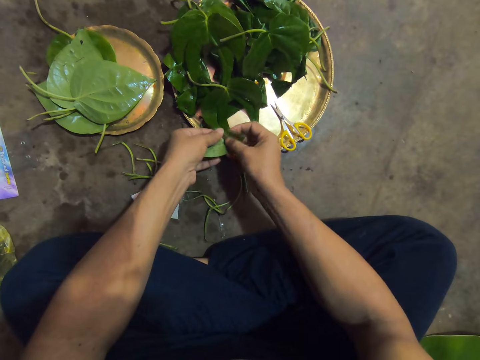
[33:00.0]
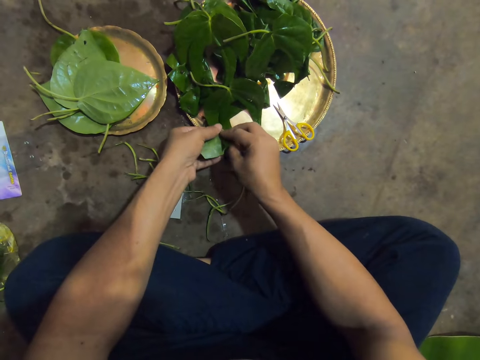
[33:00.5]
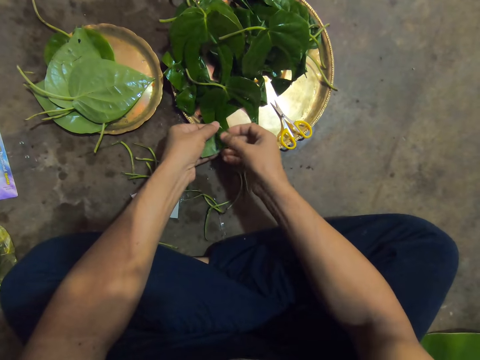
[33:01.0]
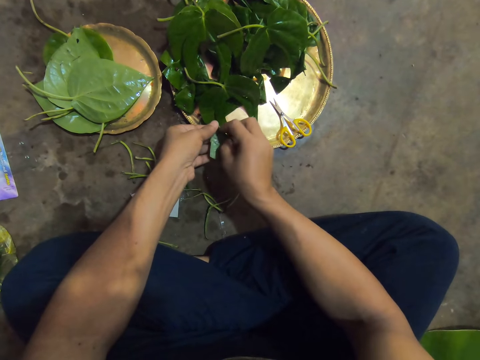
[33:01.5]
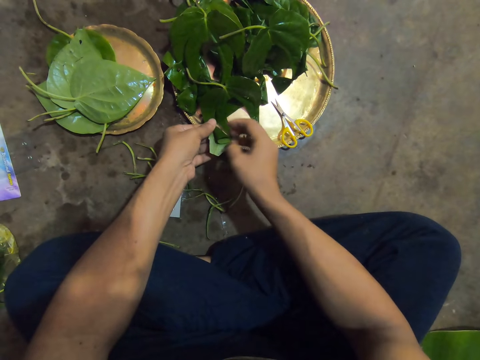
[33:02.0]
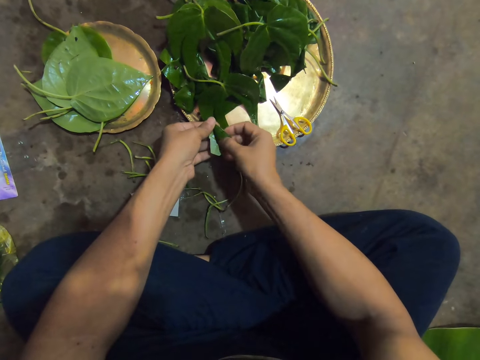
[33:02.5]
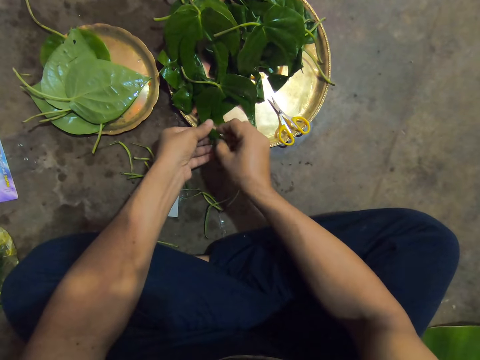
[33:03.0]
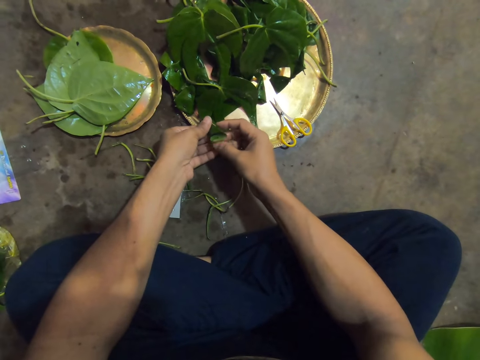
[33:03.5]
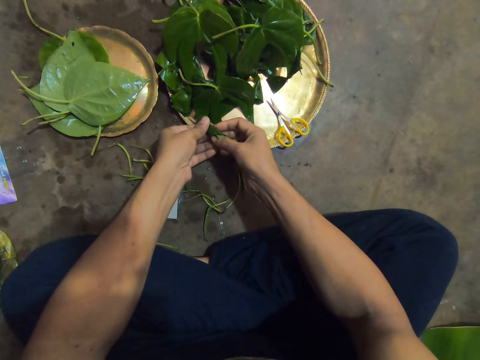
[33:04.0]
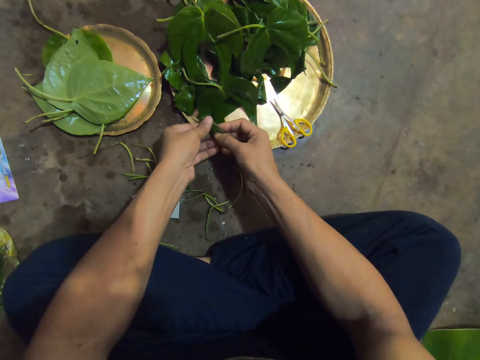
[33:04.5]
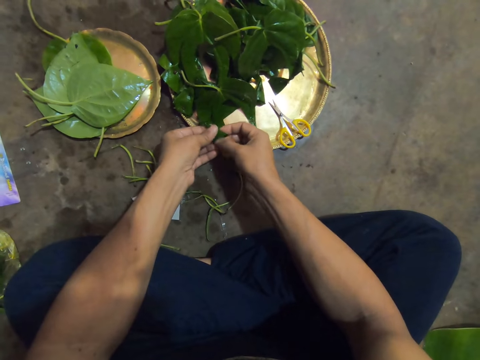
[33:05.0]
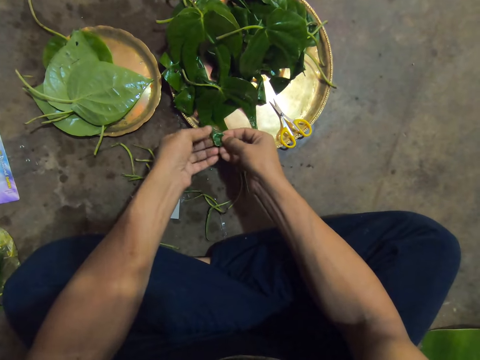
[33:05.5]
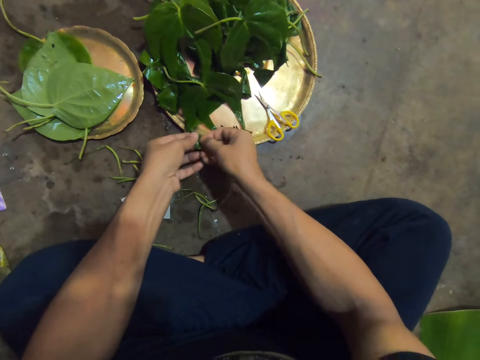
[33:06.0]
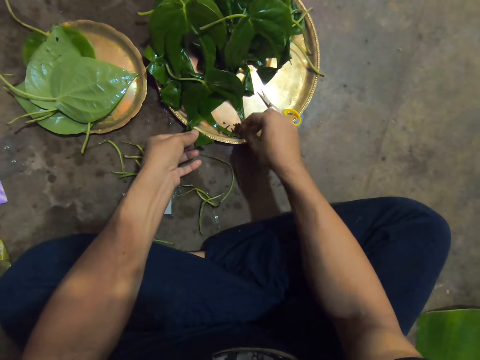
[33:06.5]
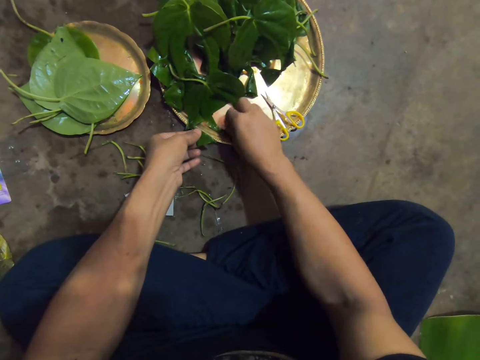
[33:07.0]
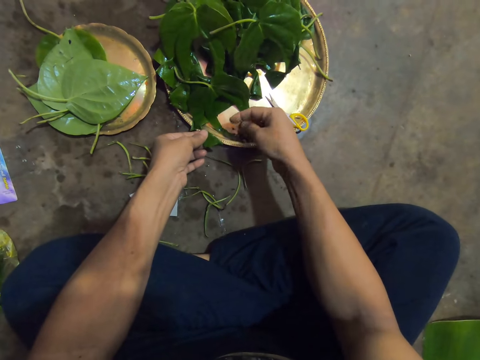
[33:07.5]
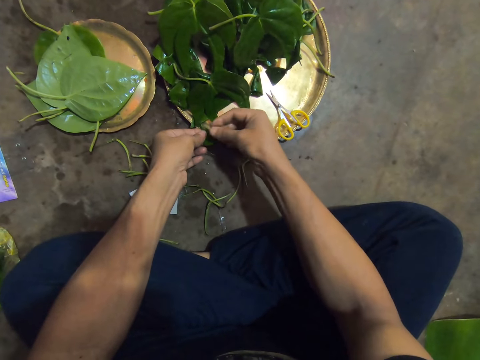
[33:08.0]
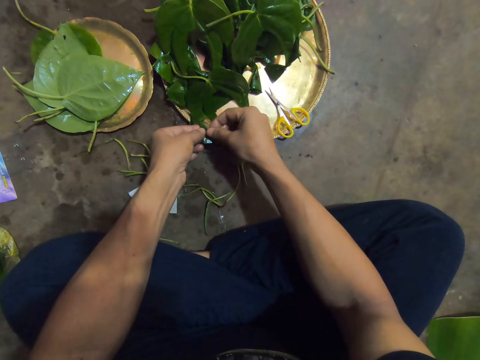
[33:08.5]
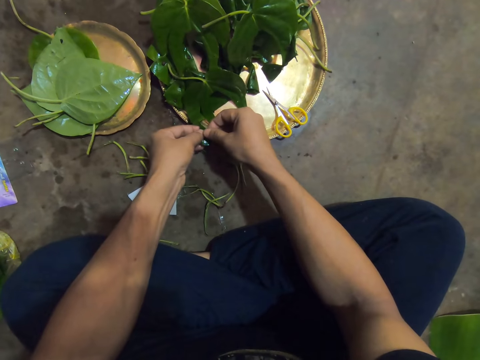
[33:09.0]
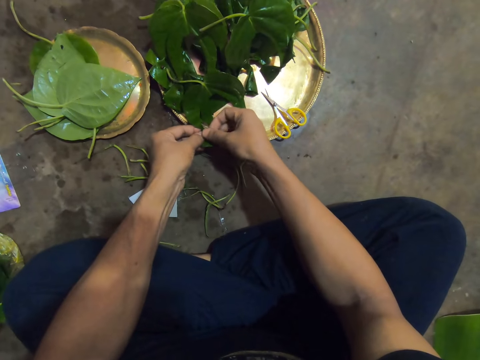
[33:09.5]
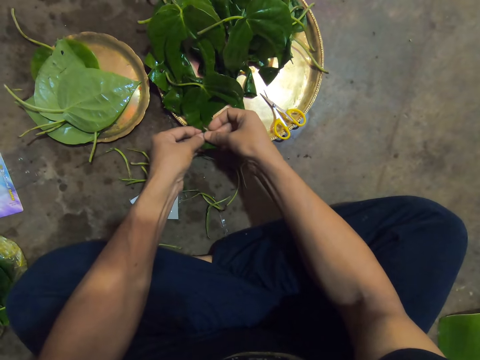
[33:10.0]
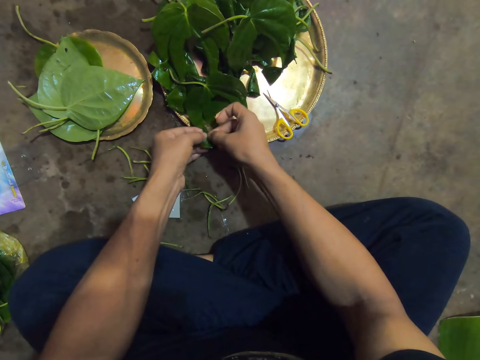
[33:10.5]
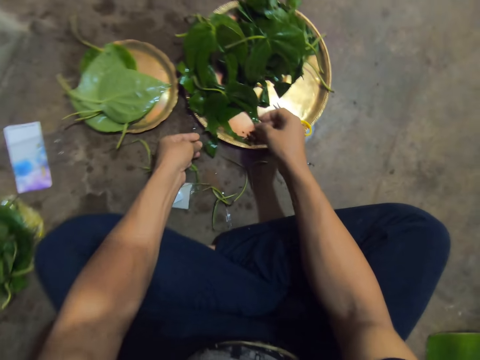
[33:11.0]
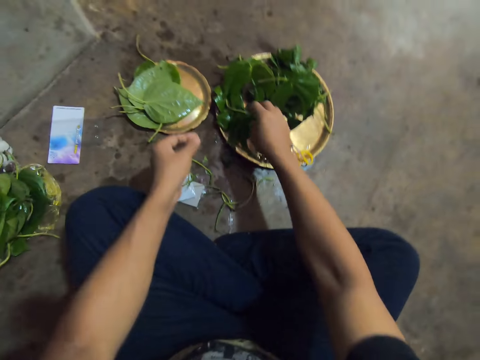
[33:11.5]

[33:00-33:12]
The camera wearer folds the leaf. She picks a pin from the tray on the floor with her right hand. She pins the leaves to each other with the pin in her right hand.

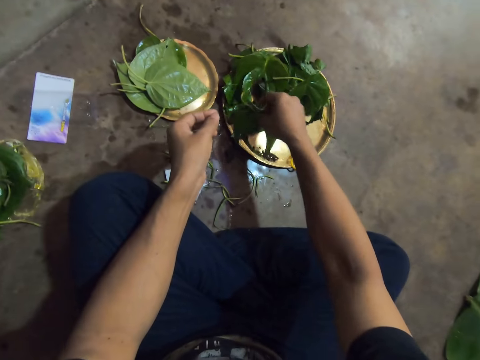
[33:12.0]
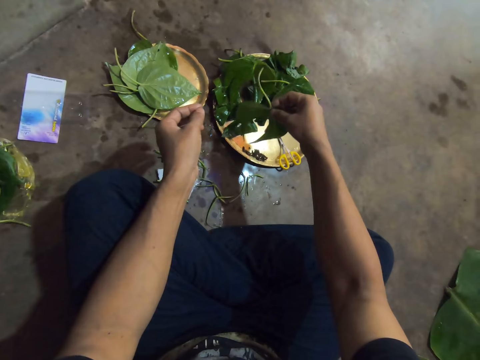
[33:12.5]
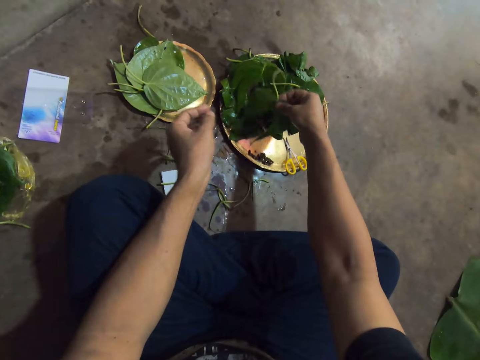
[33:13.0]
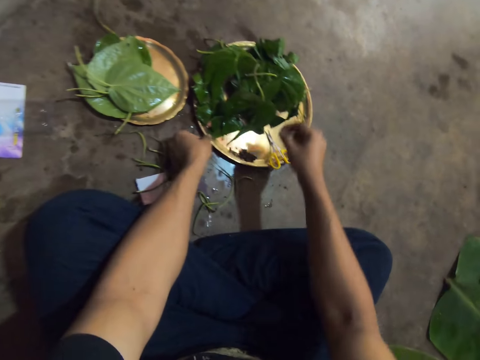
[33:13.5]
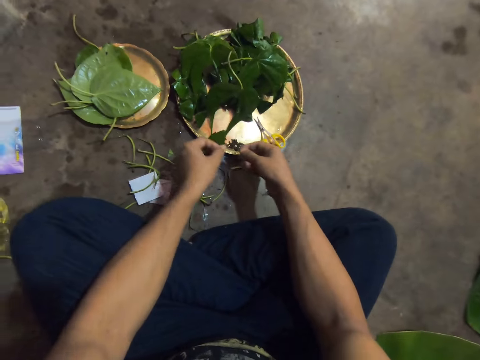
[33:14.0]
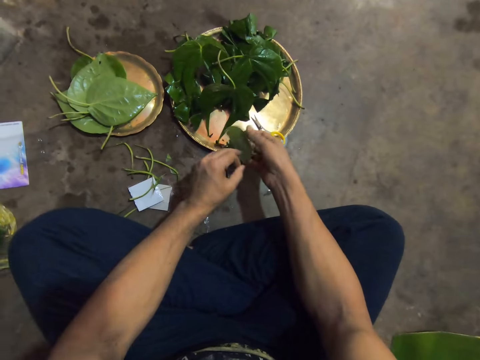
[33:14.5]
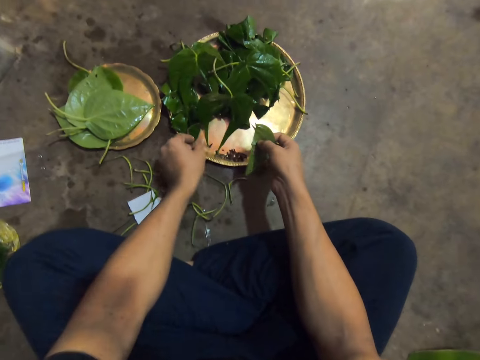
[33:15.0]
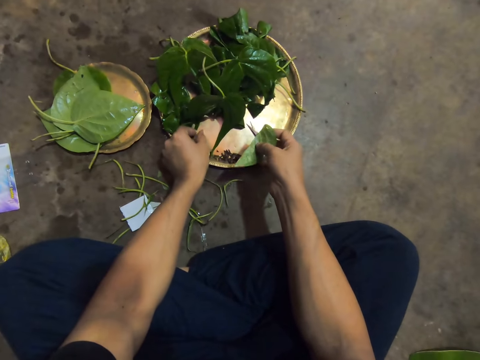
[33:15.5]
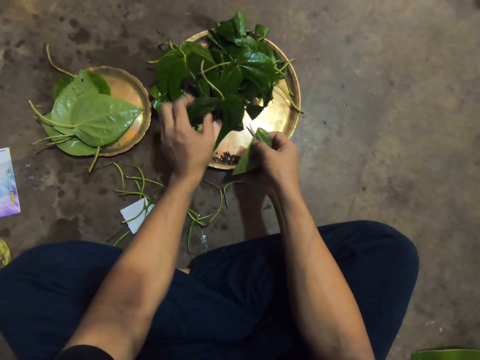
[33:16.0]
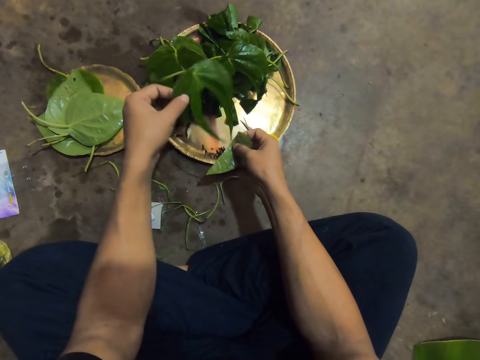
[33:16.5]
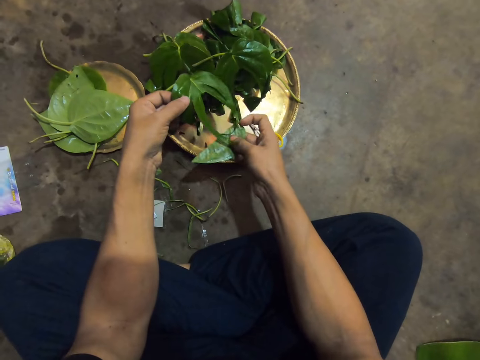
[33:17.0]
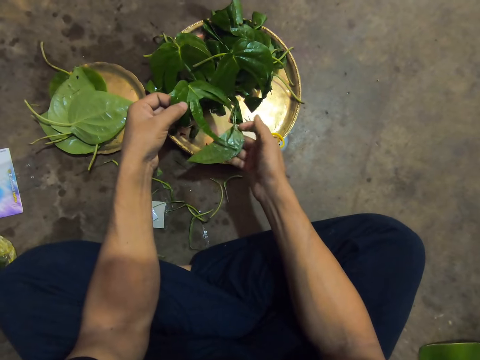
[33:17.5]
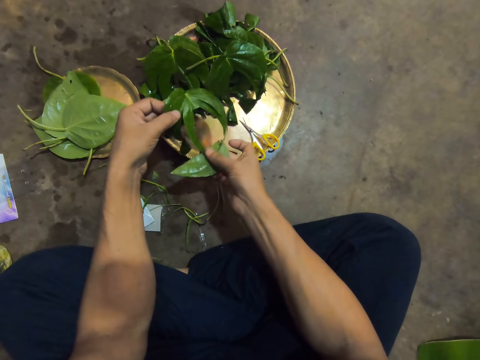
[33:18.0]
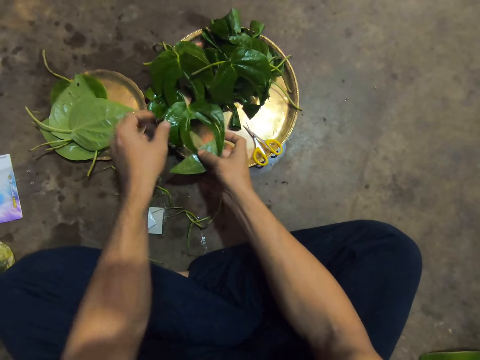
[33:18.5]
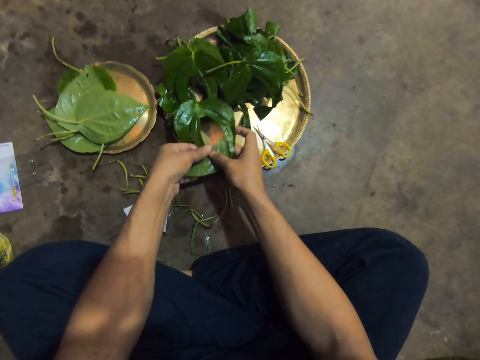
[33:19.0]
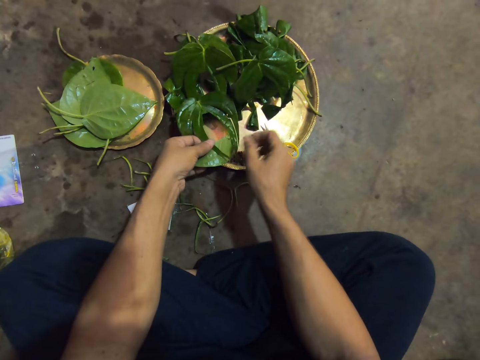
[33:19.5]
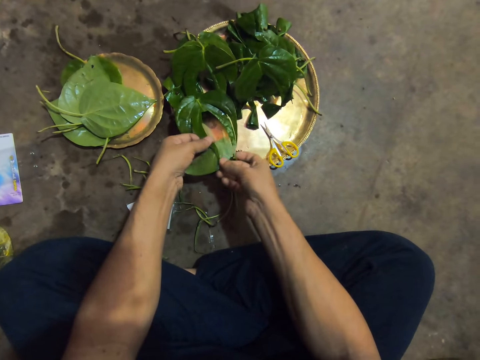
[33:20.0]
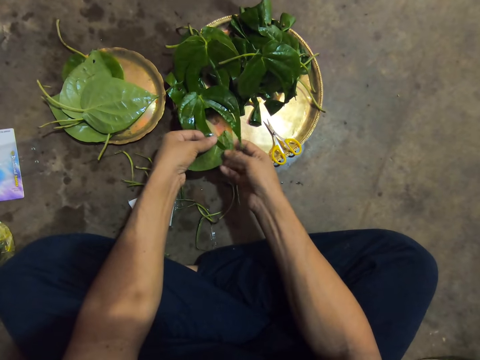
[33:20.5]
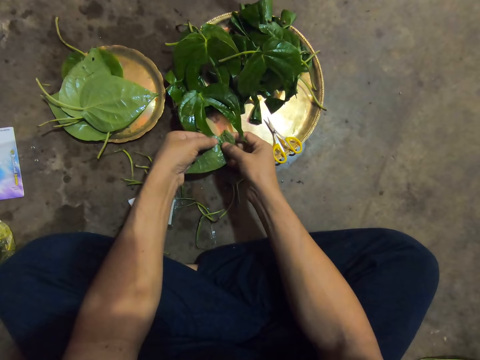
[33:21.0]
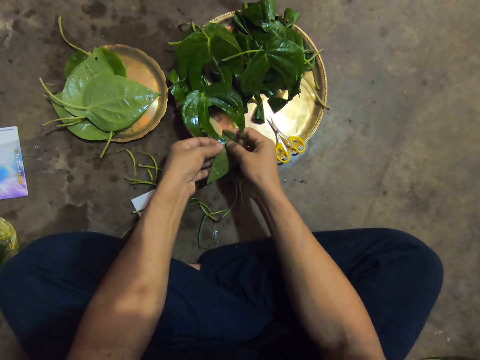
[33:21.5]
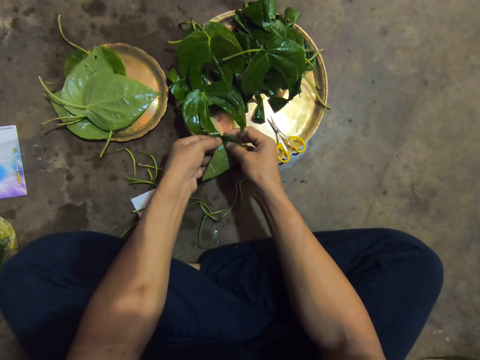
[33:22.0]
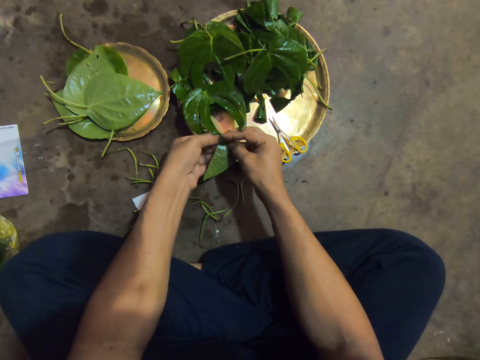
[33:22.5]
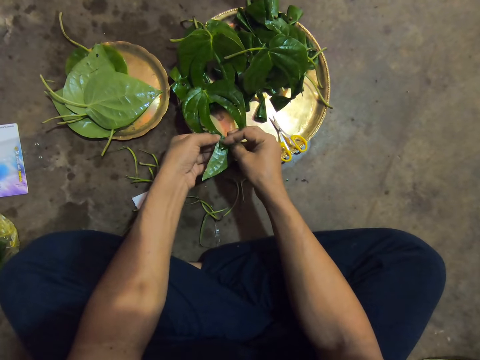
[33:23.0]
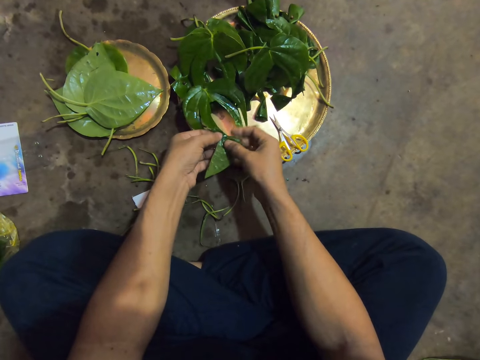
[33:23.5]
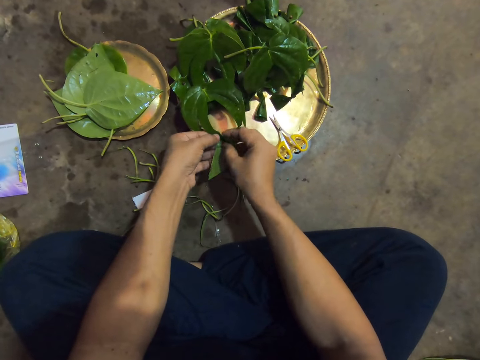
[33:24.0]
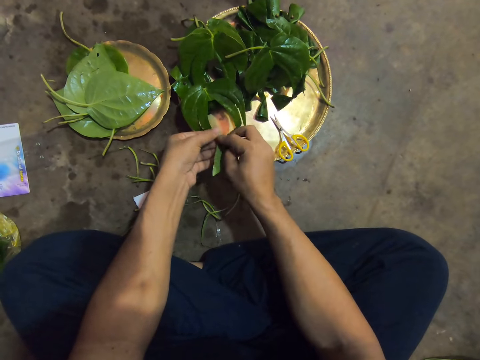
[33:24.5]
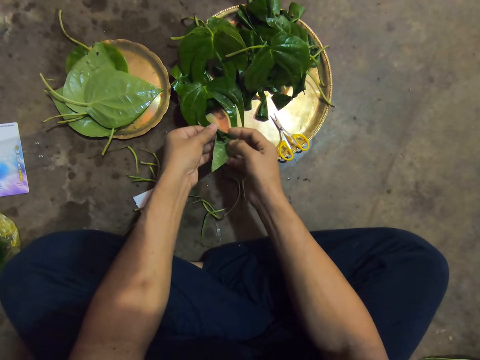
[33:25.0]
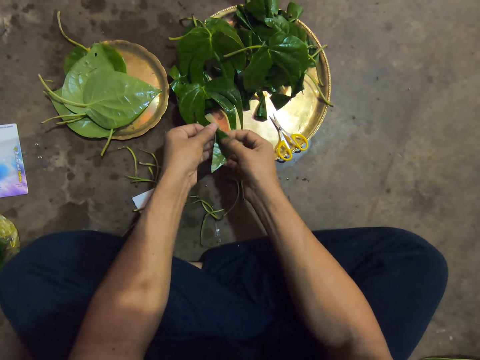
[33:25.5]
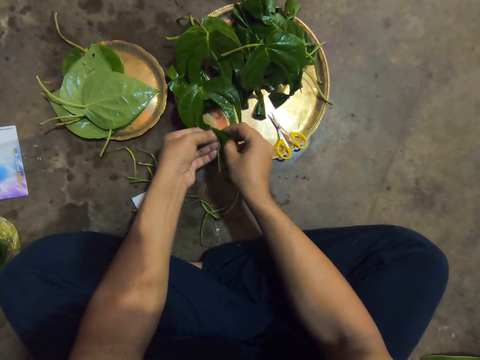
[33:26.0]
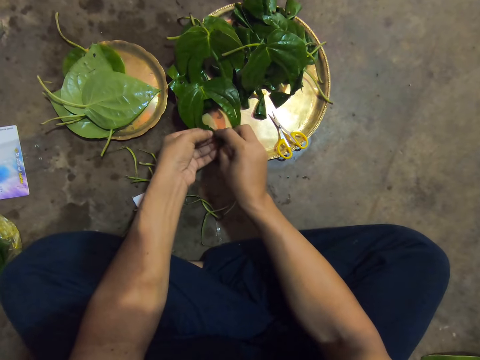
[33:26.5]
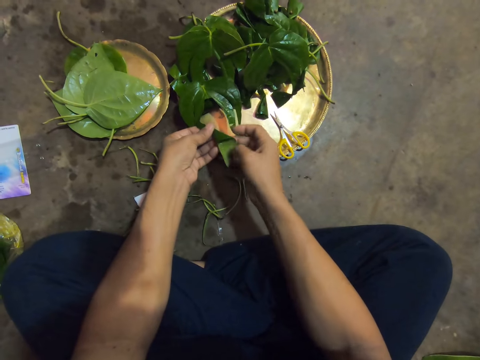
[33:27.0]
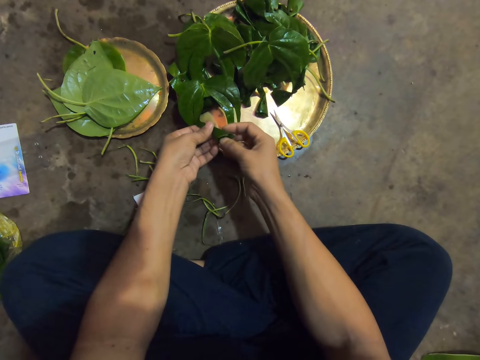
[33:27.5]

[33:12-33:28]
The camera wearer picks the leaf from the tray on the floor with her right hand. She places the leaf on the leaves on the tray on the floor. She picks a leaf from the table with her right hand. She passes the leaf from her left hand to her right hand. She picks the leaf from the tray on the floor with her left hand. She holds the leaves together with both hands. She places the leaf on some leaves on the tray with her left hand. She holds the leaves with both hands. She folds the leaf. She twists the leaves on the tray together with her hands.
